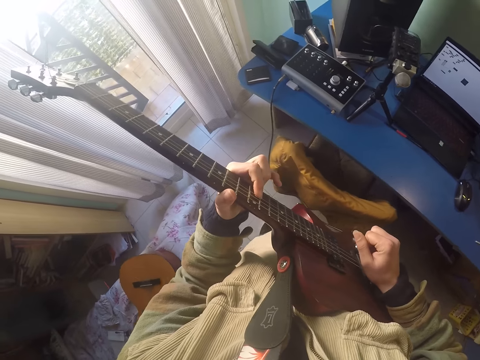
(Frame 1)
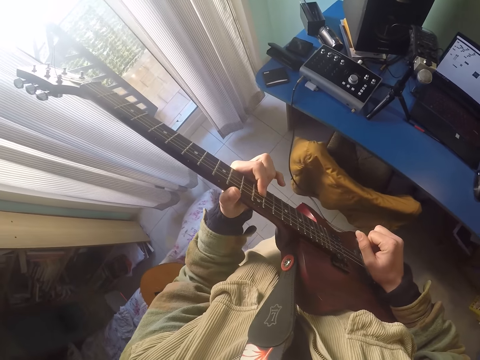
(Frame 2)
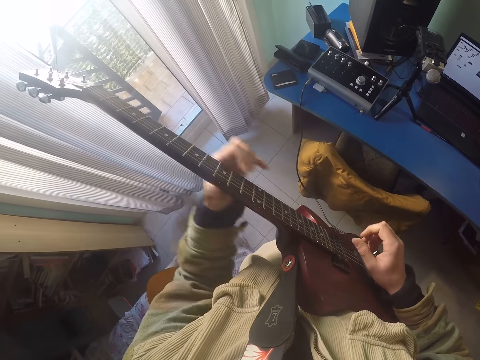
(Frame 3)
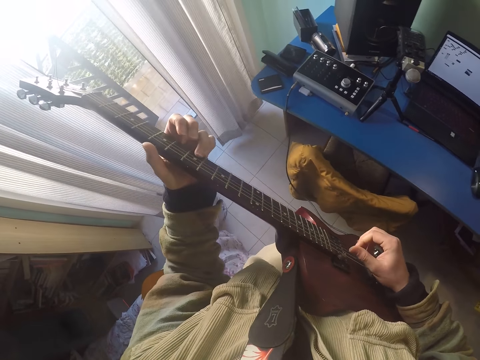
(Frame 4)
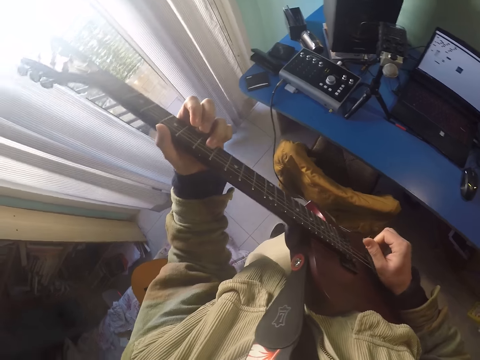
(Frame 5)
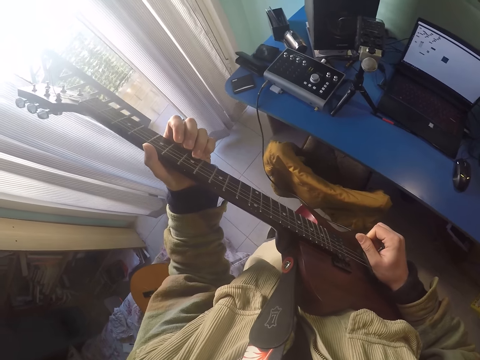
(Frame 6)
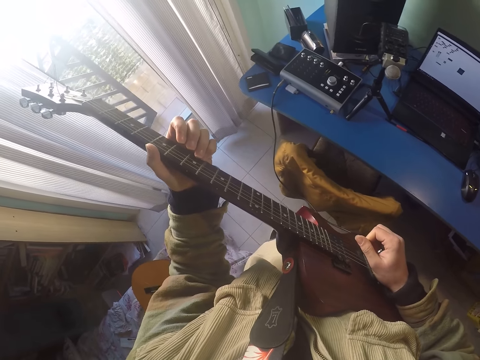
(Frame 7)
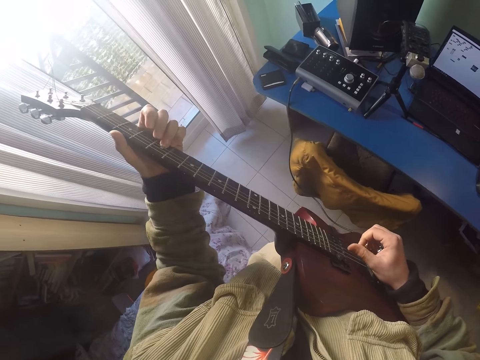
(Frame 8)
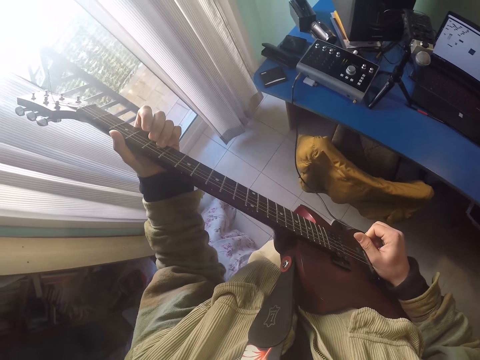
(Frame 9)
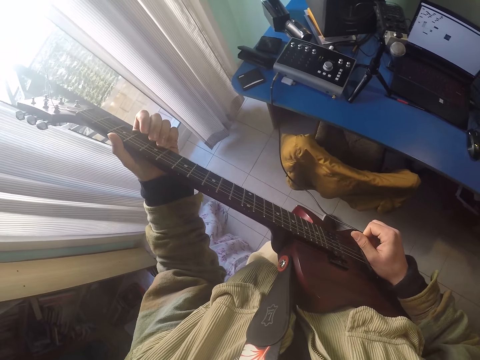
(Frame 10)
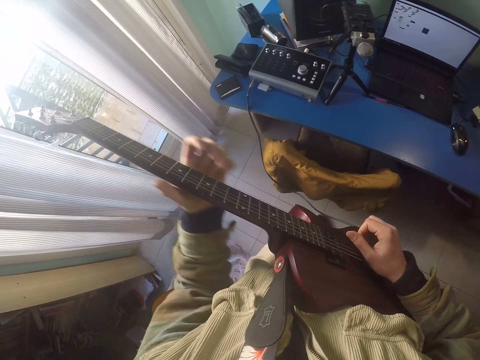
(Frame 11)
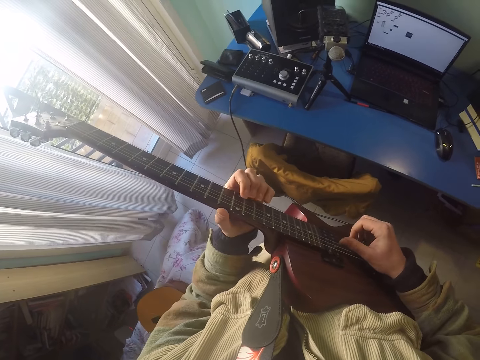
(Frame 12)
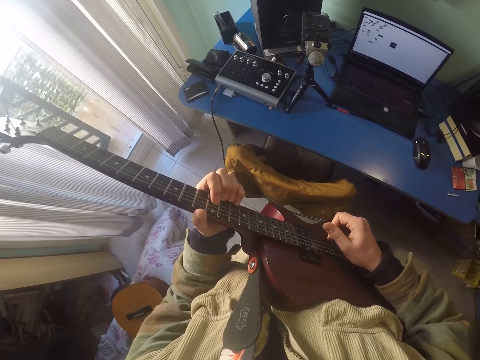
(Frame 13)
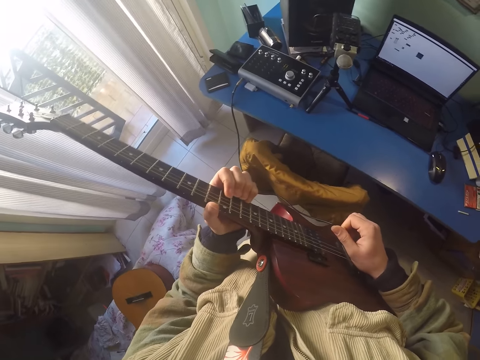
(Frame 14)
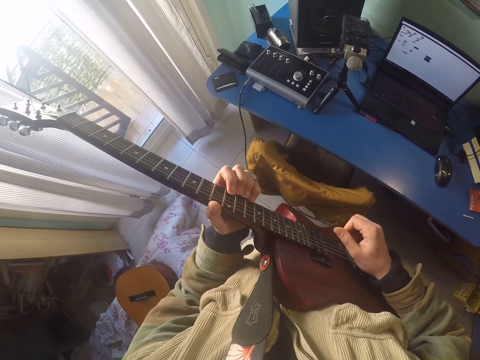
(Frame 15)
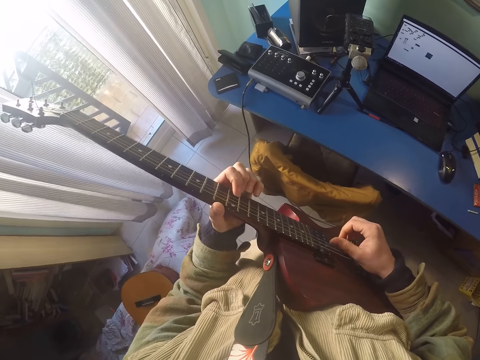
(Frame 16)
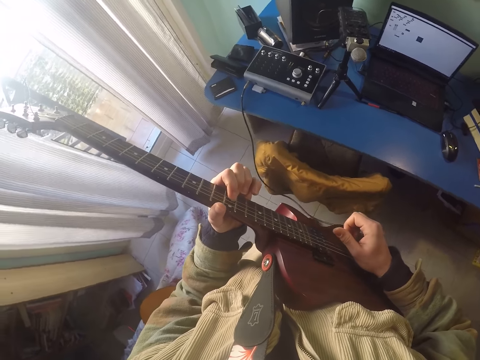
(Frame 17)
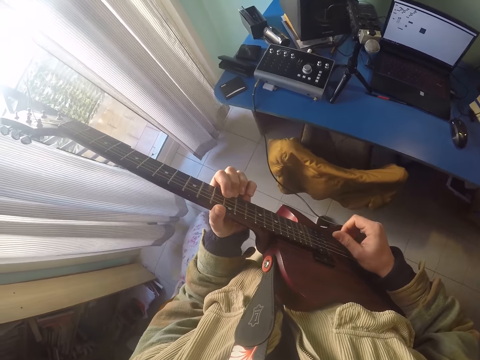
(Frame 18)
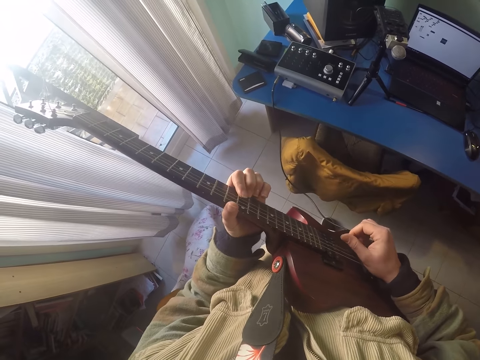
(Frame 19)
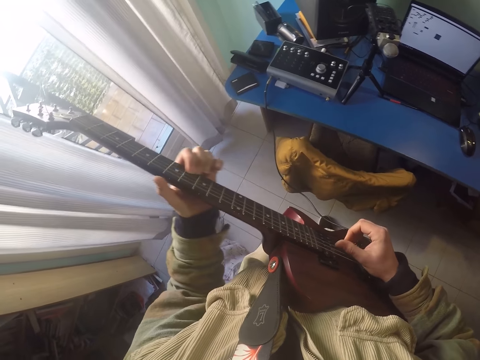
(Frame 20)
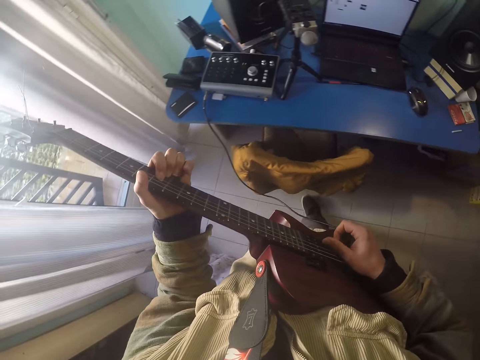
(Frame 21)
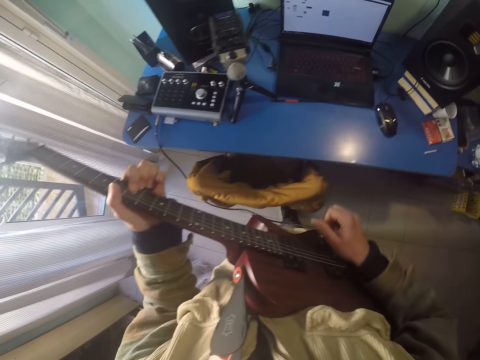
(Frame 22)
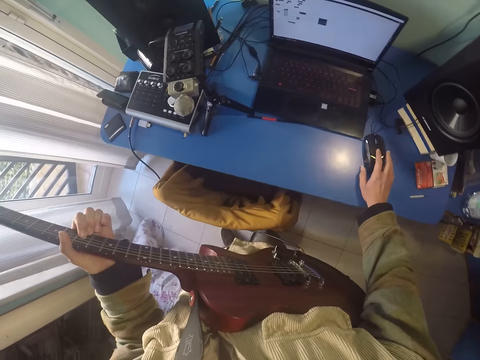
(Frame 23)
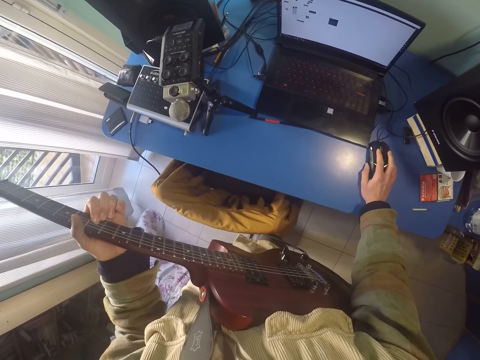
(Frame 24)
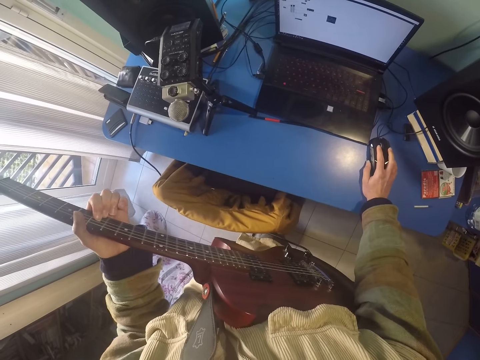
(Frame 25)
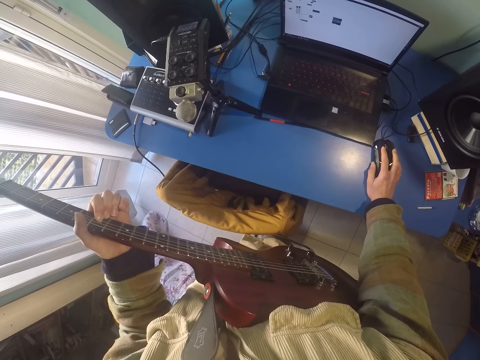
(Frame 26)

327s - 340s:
The camera wearer clicks the string. He holds a mouse with his right hand.

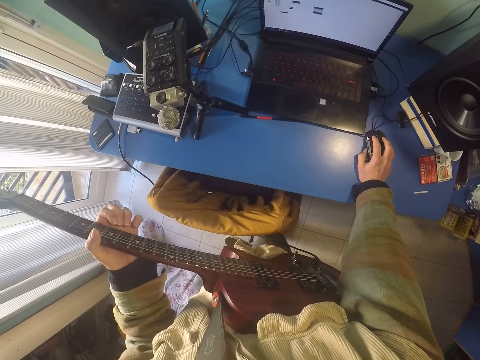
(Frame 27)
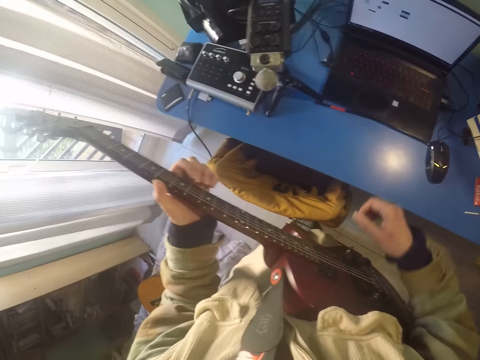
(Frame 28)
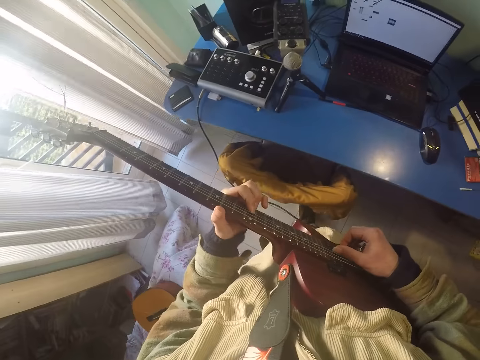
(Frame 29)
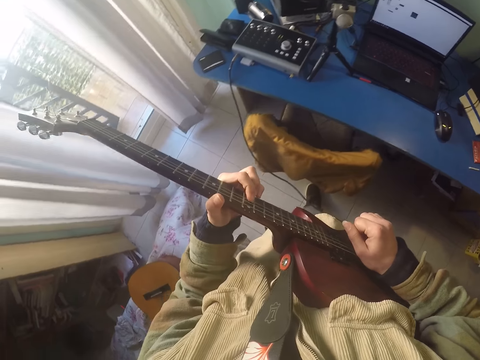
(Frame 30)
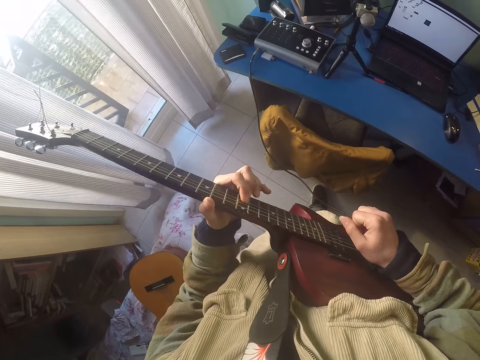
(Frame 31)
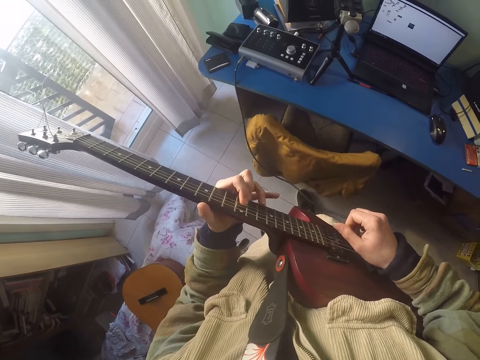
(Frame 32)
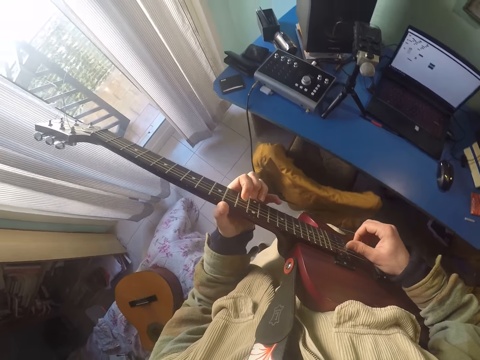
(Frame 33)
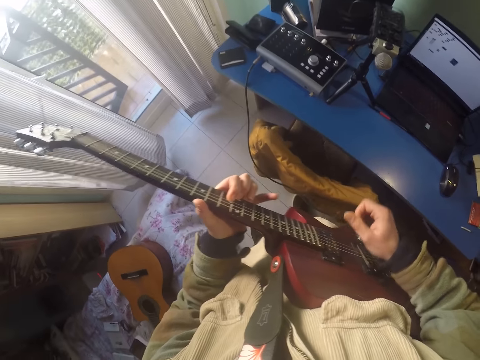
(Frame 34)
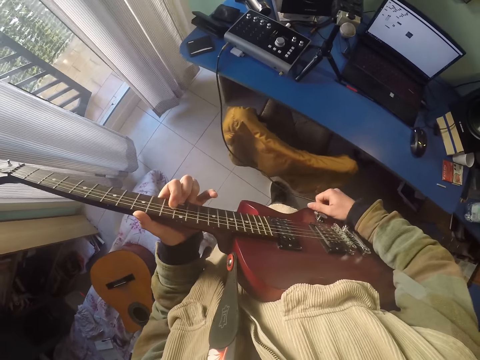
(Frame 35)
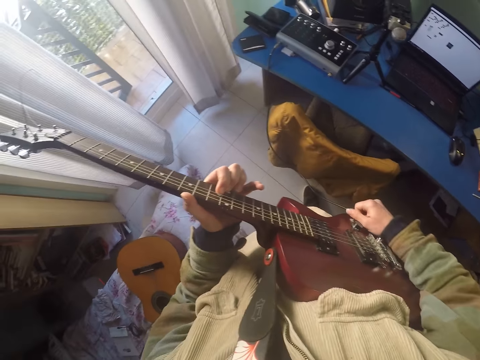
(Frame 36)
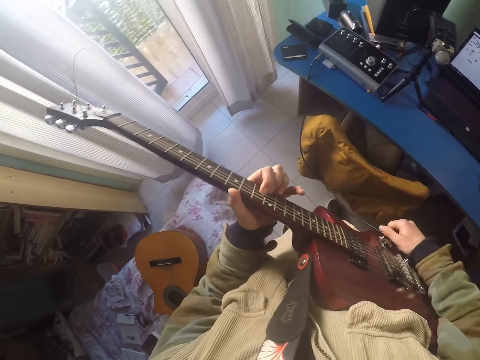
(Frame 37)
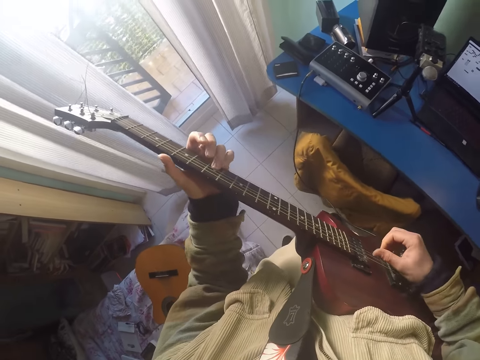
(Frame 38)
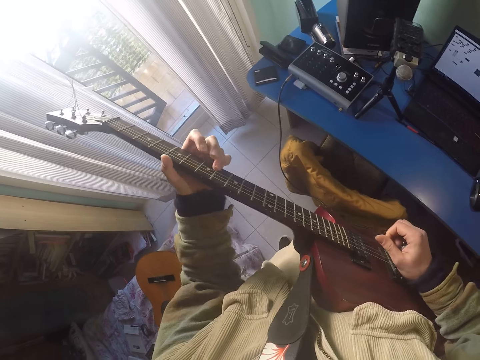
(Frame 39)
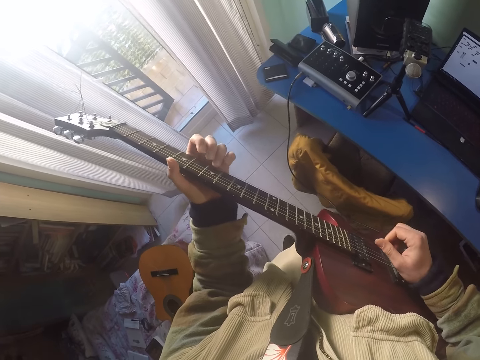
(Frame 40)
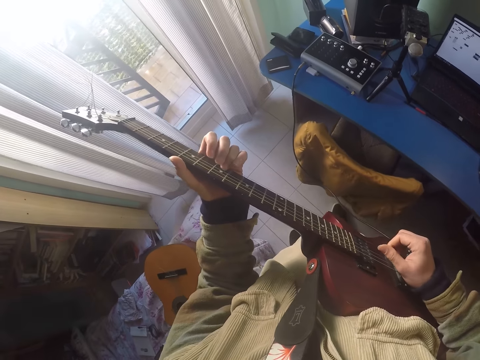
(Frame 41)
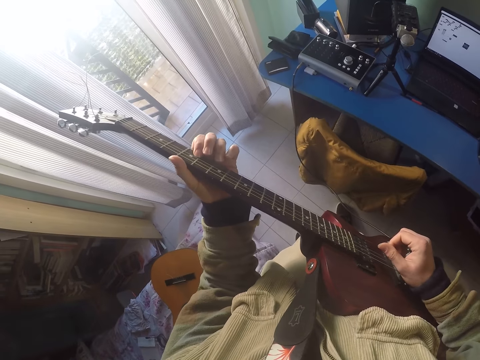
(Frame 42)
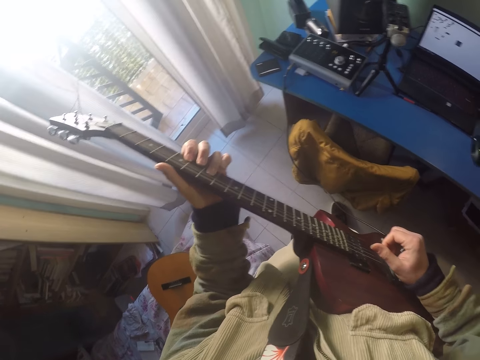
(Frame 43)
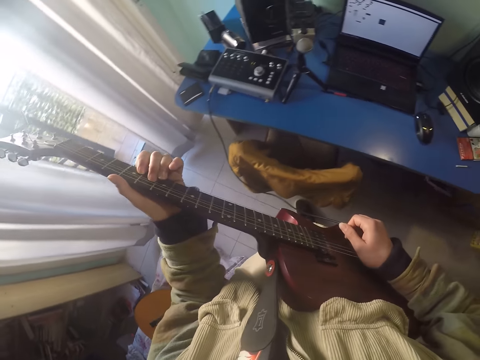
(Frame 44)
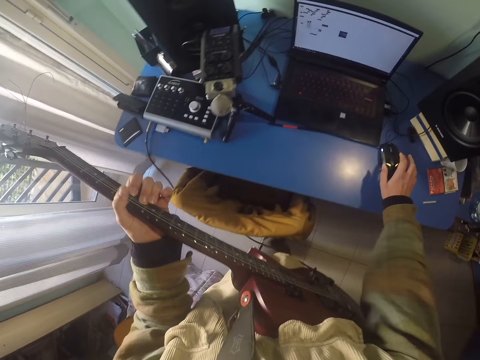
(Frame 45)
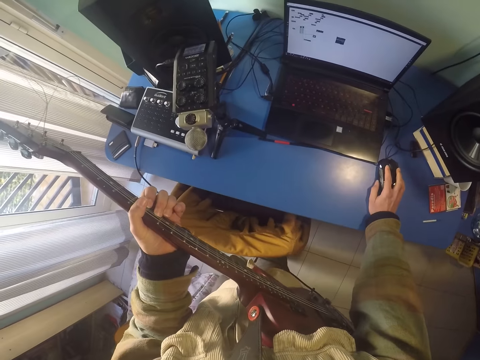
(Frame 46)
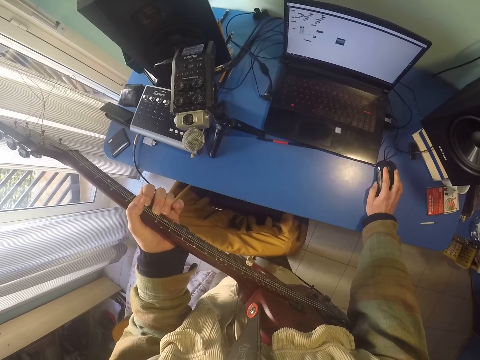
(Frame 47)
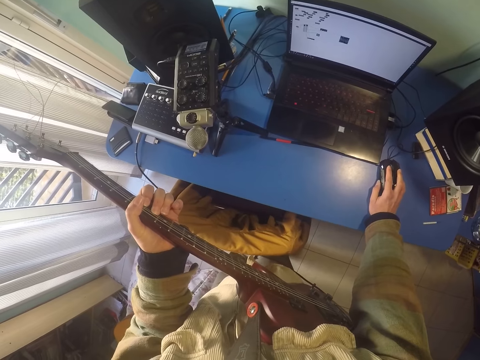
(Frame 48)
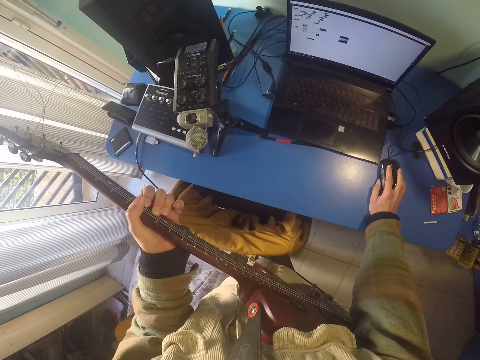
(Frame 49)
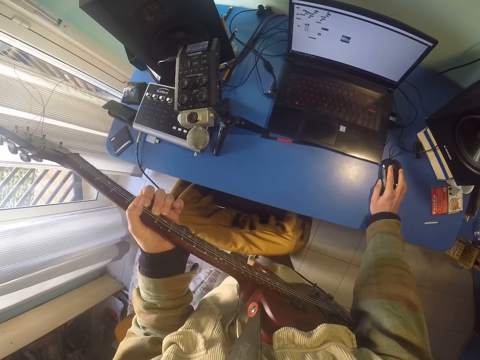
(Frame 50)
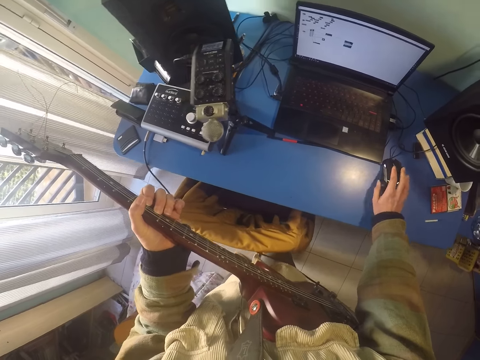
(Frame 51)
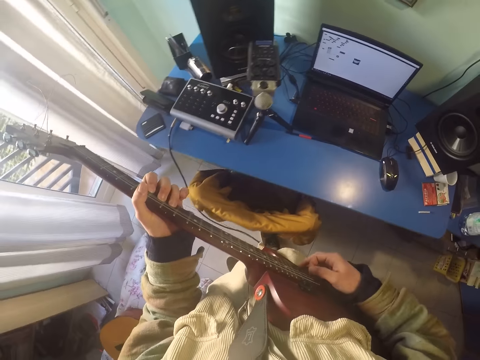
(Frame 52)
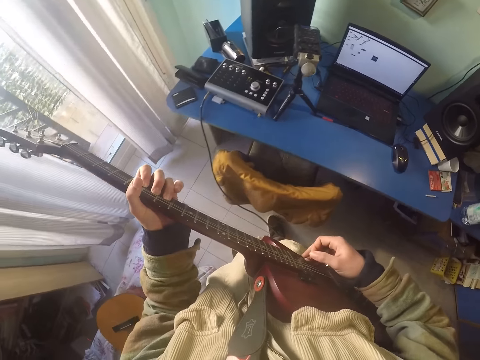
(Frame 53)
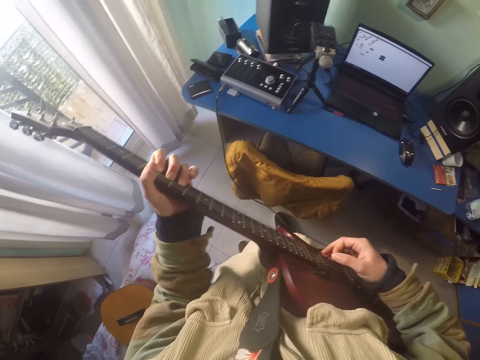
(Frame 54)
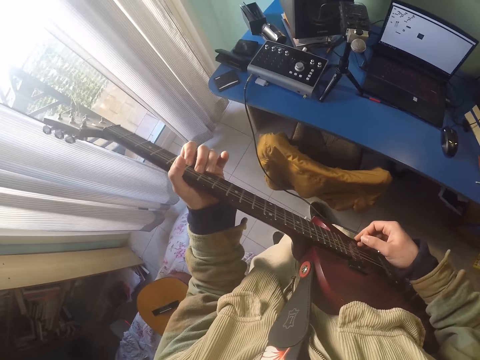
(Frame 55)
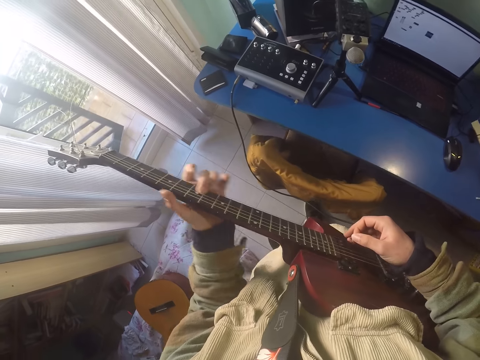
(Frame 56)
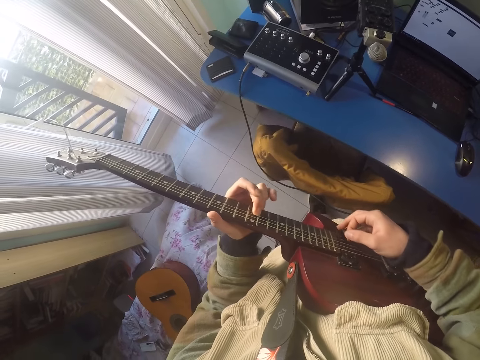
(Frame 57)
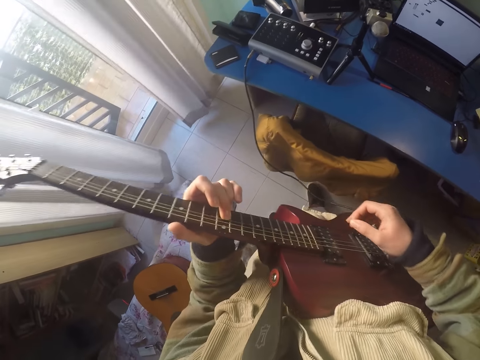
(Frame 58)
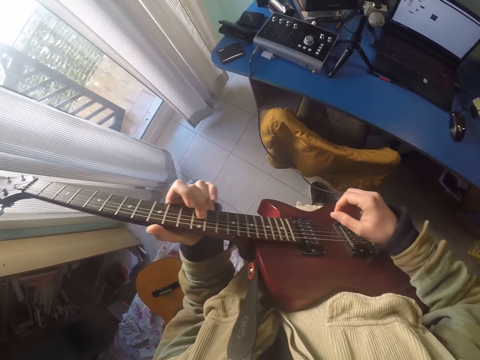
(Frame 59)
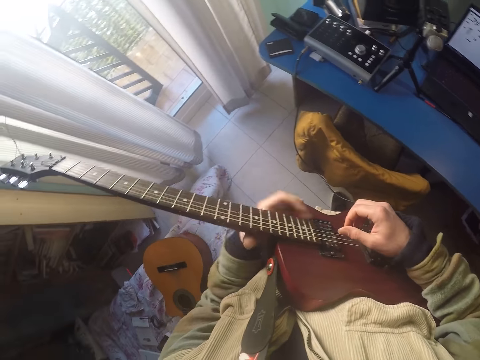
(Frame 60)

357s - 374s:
The camera wearer adjusts the bridge pins. He clicks the string. He plays the guitar. He moves a mouse. He holds the mouse with his right hand. He plays the guitar.
